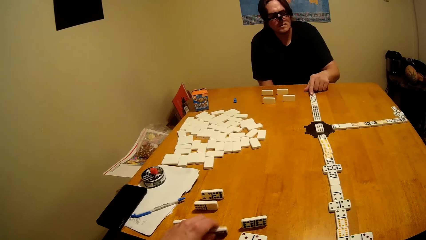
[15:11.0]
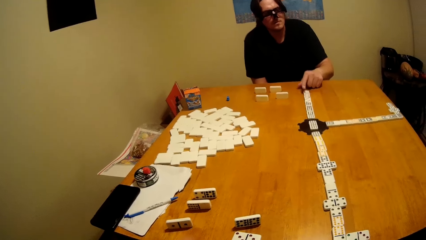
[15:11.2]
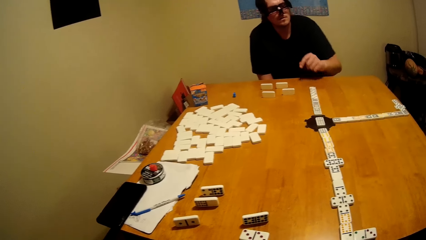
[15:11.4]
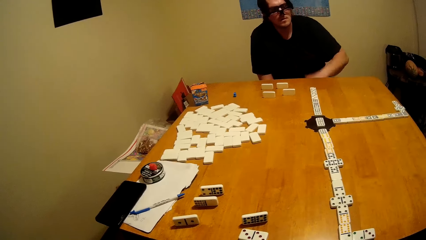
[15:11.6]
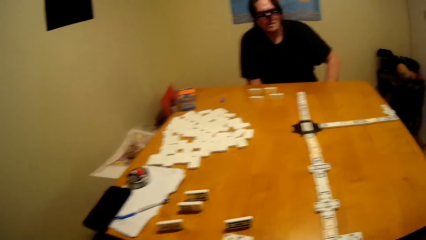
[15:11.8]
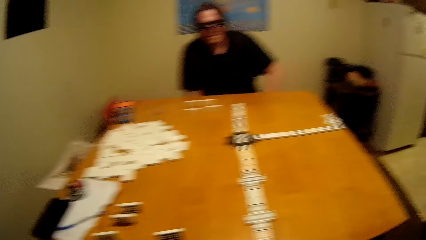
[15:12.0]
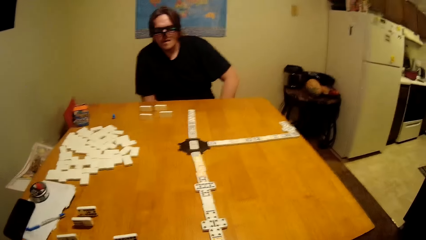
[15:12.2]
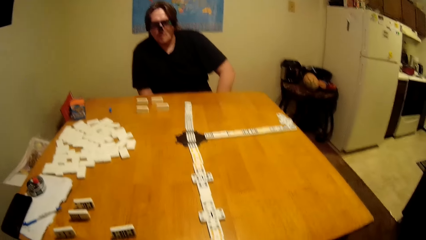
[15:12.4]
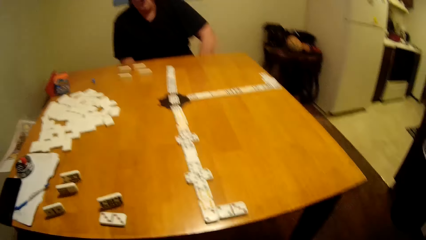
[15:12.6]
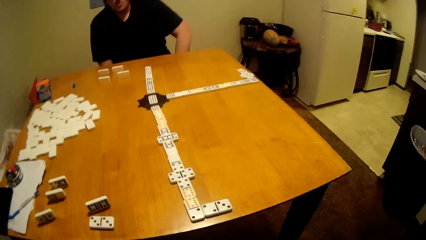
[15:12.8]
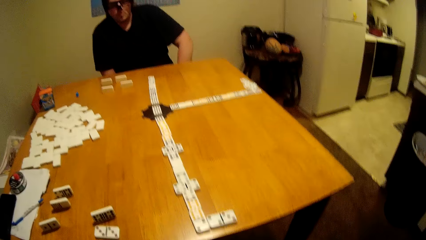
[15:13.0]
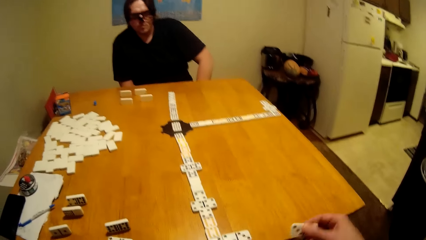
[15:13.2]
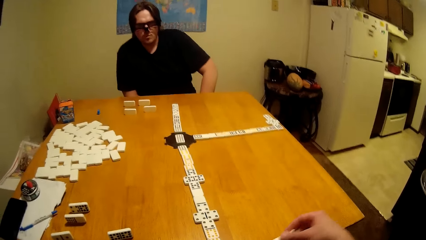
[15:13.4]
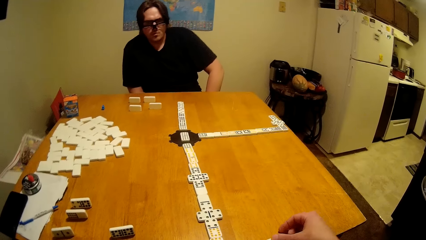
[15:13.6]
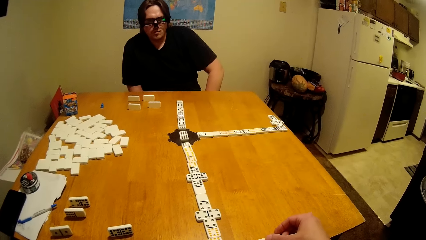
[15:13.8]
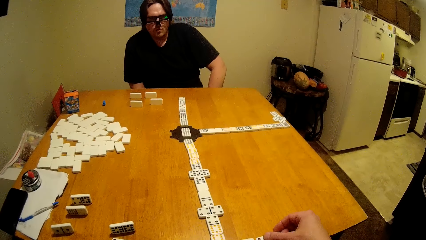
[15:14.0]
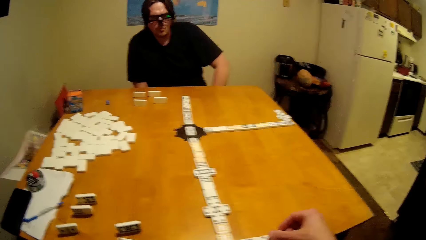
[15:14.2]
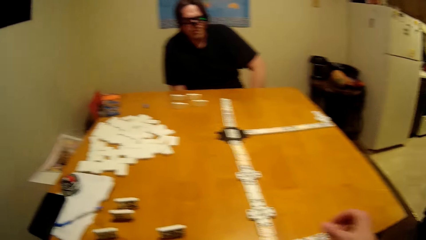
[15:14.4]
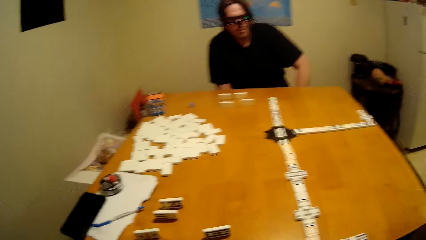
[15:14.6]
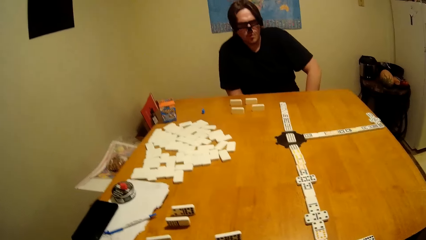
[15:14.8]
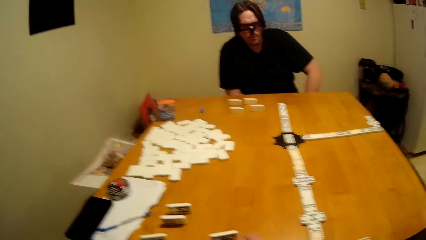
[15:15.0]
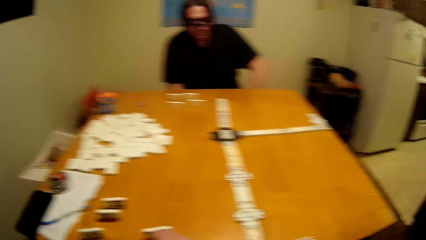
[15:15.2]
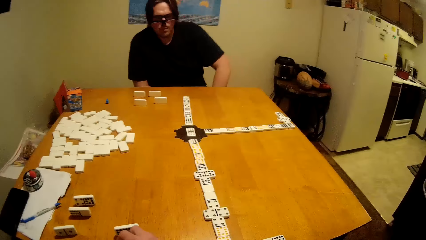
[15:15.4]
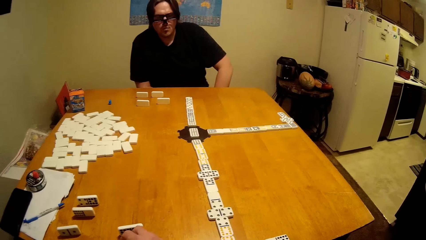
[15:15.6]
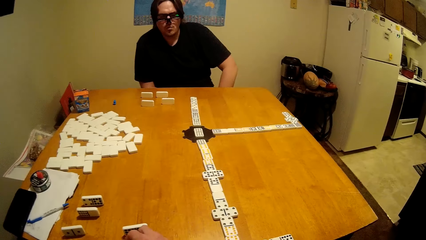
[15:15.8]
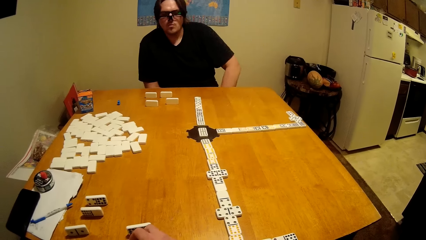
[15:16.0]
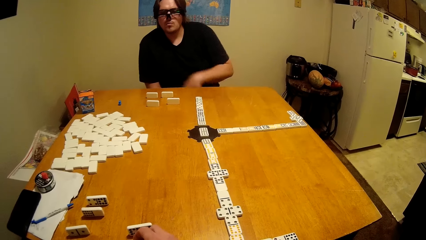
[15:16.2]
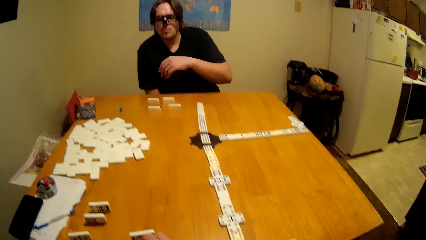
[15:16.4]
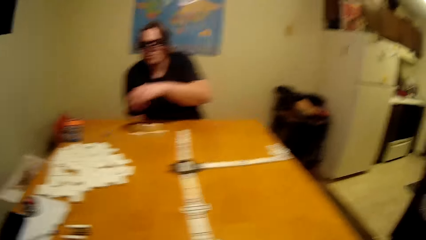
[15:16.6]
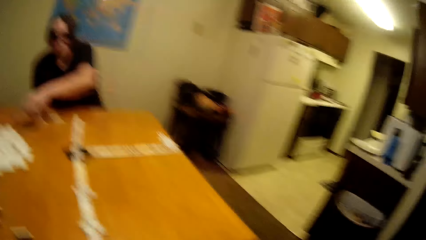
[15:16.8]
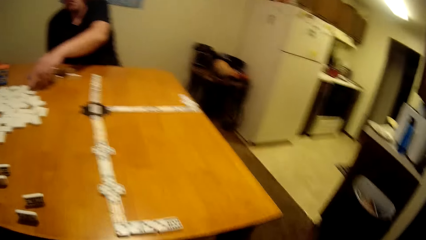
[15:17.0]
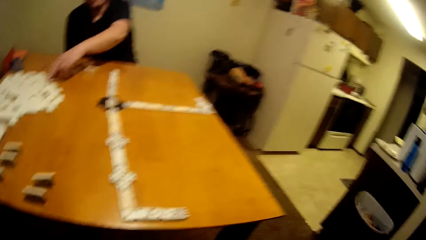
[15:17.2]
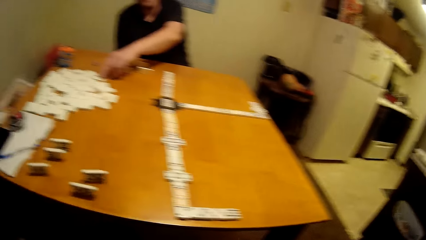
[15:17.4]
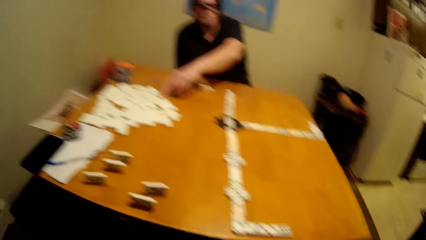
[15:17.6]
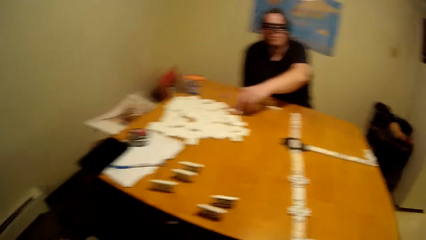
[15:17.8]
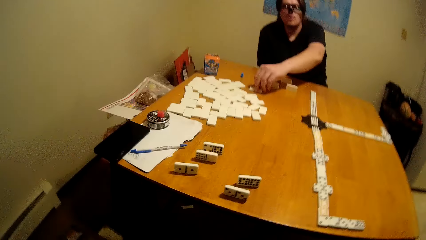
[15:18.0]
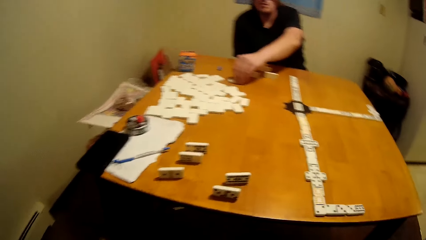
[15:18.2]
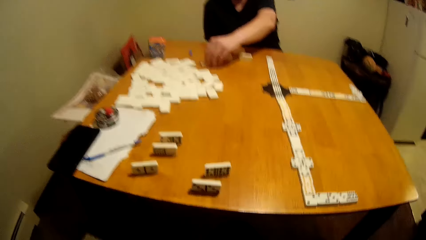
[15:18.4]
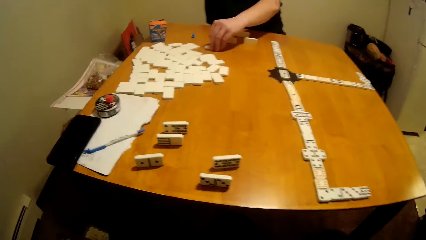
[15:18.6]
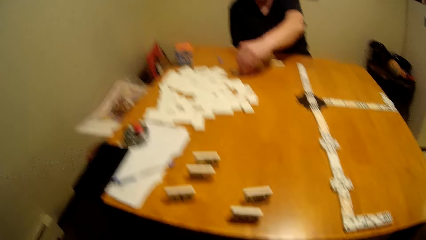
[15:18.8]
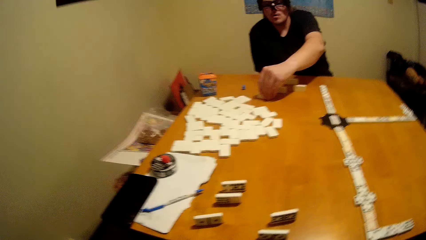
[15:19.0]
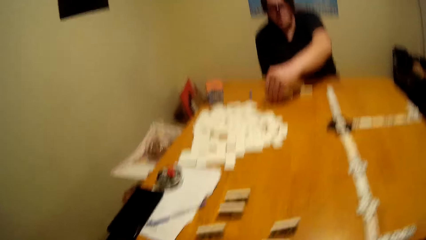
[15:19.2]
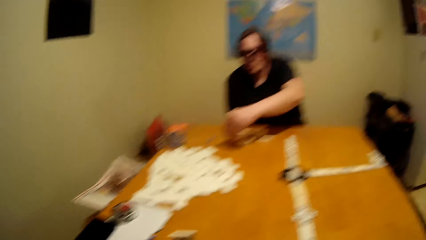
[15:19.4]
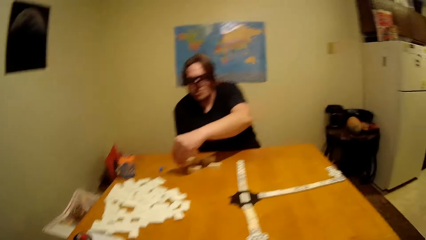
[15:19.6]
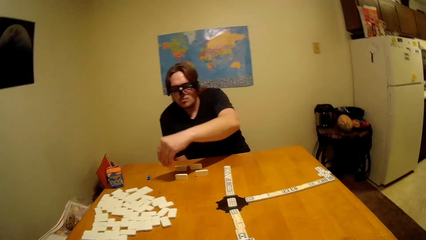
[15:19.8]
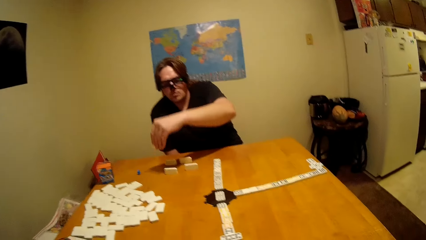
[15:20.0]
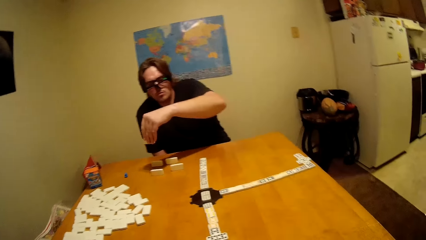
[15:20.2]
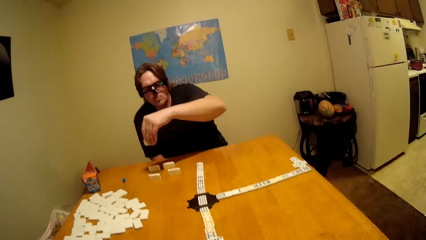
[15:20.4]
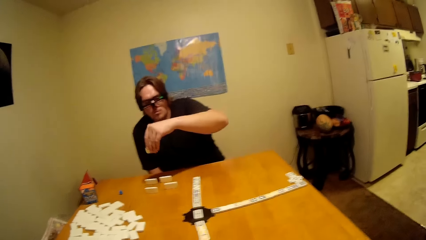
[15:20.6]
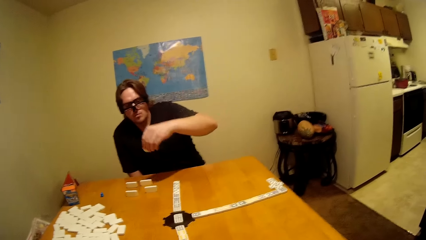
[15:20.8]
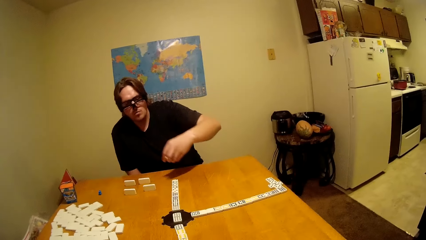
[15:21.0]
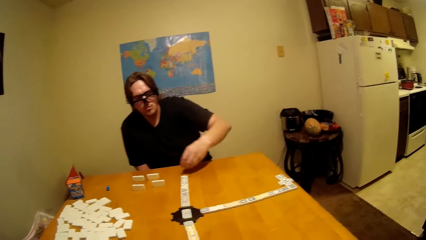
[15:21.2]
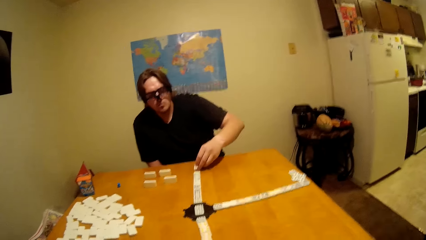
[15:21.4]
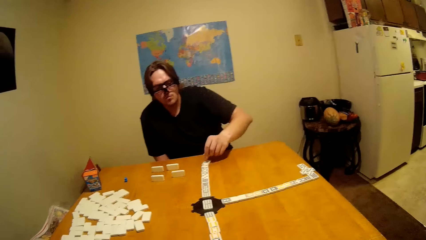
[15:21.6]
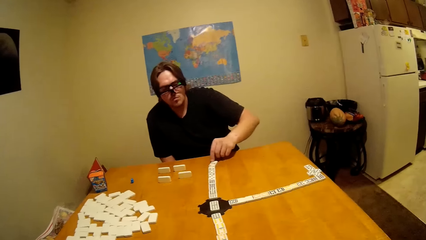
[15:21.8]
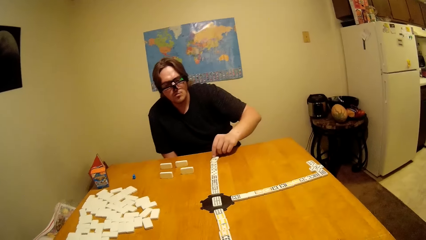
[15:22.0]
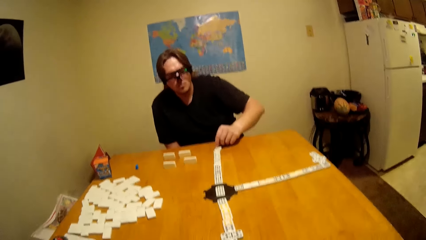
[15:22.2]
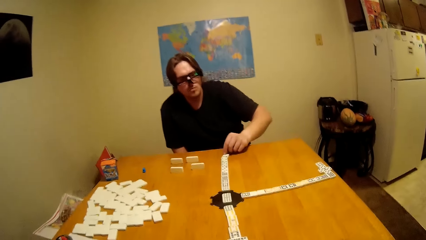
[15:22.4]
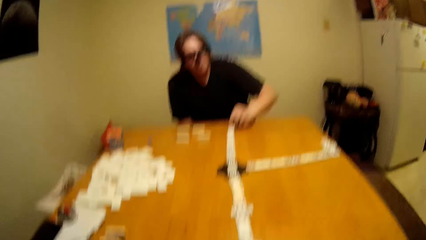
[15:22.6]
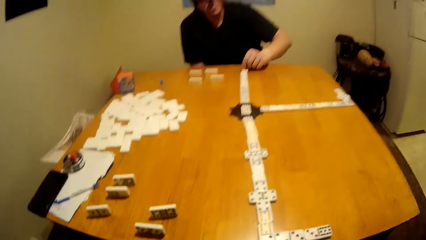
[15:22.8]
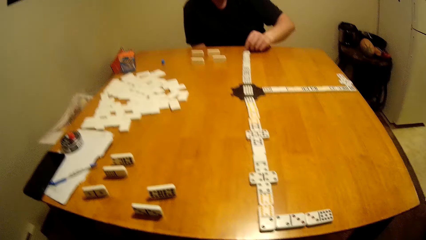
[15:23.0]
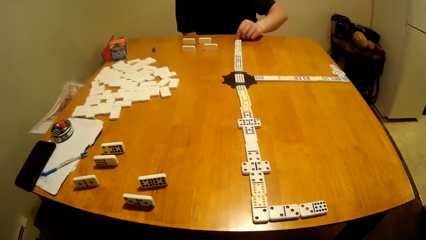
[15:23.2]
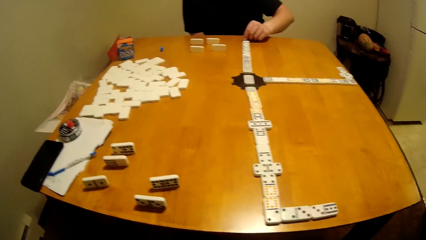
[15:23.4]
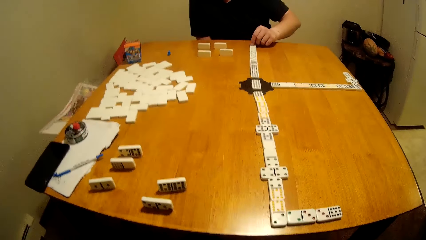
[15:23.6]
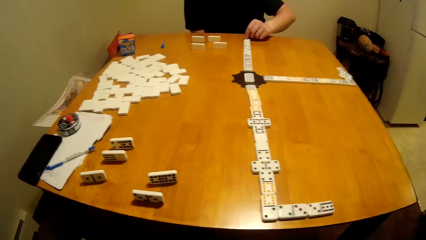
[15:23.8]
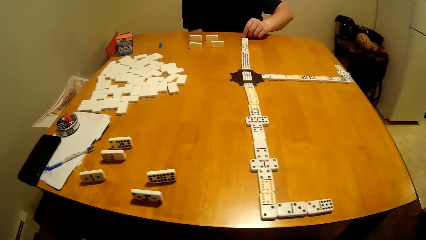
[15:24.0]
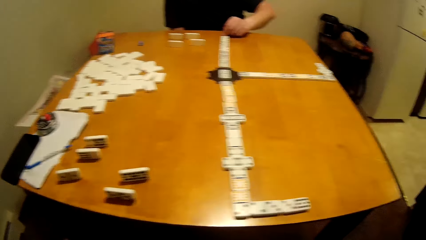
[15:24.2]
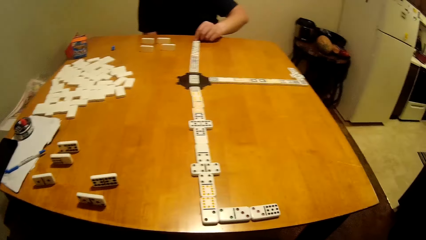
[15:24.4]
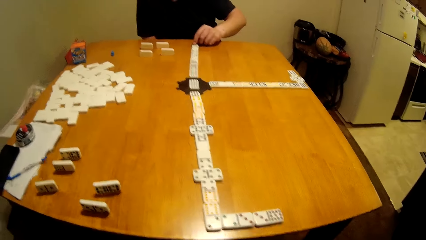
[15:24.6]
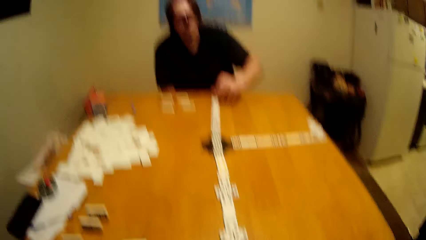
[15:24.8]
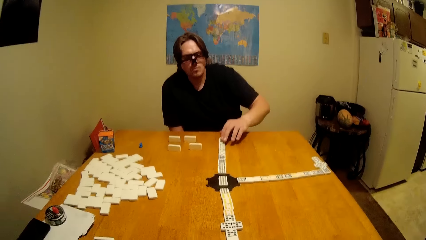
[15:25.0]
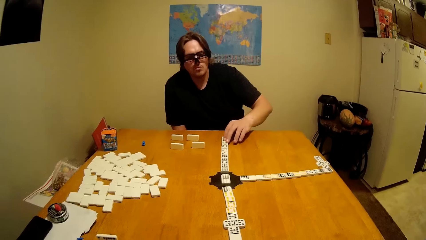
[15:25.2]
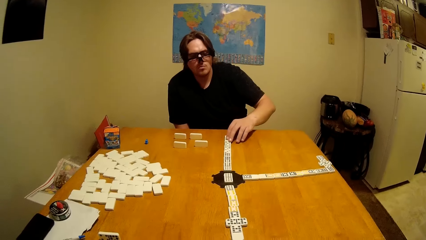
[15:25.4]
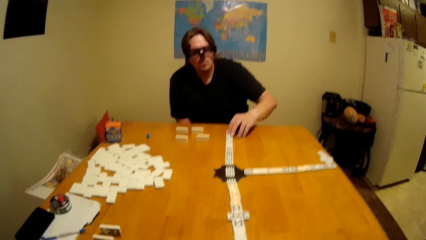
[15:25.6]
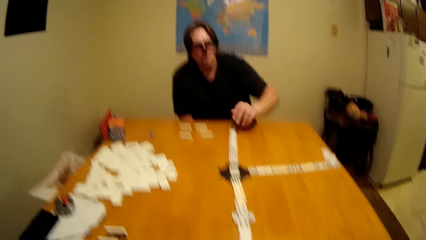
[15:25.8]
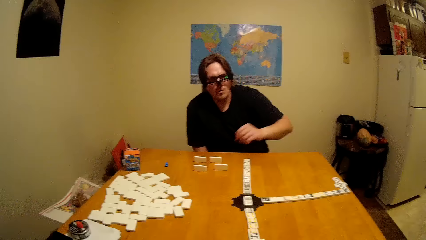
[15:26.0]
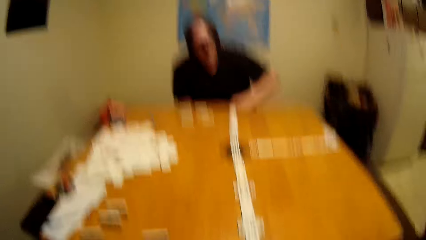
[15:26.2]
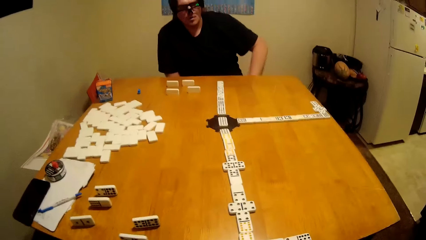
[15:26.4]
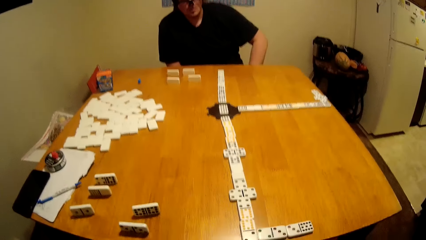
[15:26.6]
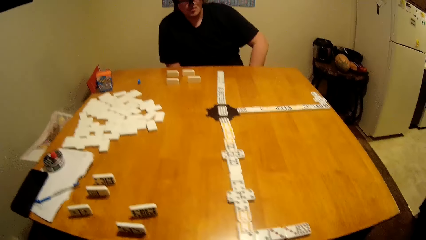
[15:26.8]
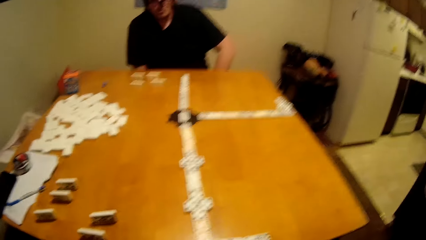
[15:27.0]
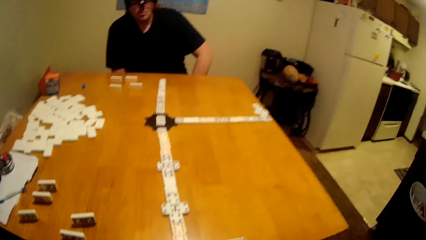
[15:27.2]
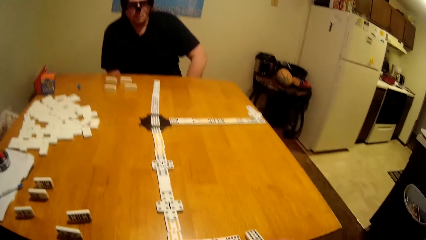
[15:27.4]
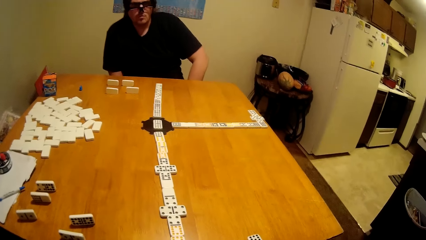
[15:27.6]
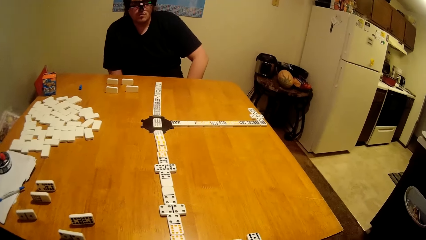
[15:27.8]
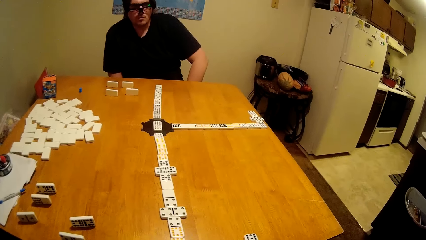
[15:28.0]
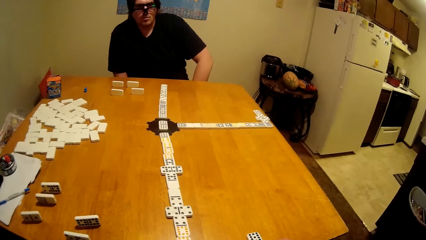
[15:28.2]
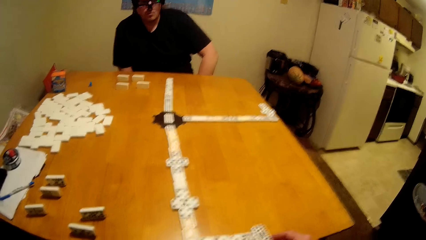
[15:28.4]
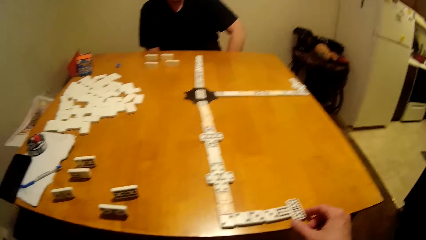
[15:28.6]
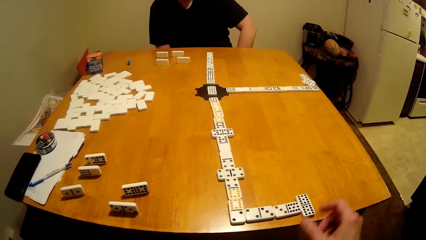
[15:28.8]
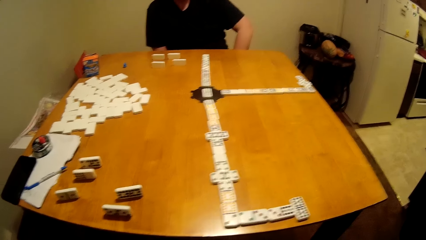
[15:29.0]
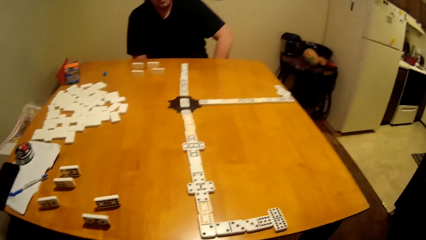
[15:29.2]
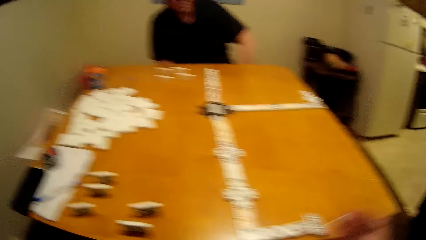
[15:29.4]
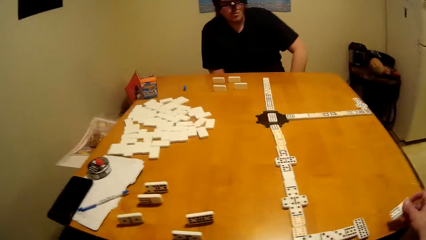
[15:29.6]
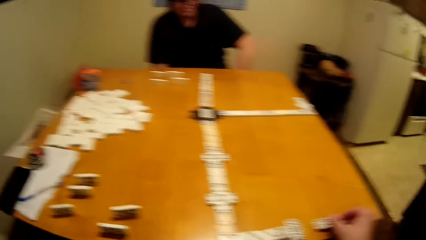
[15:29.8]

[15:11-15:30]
The camera wearer plays the dominoes game. They talk. A person plays the dominoes game. The camera wearer plays the dominoes game.
